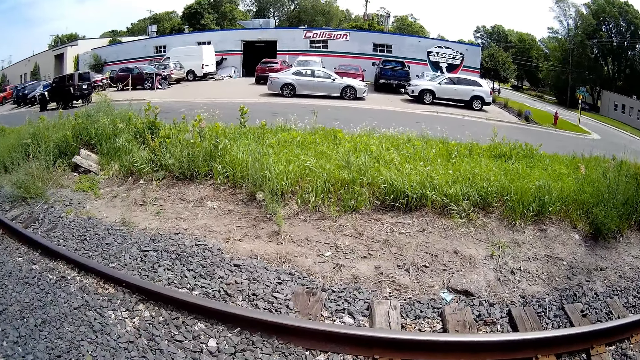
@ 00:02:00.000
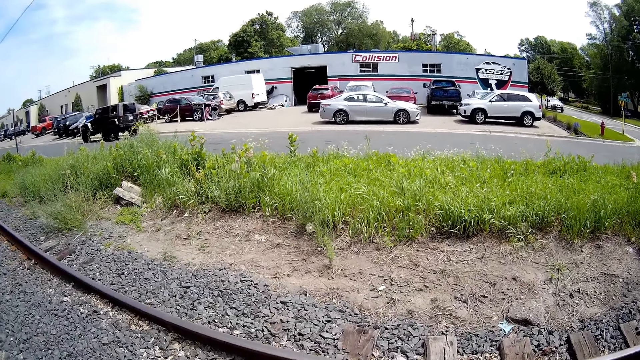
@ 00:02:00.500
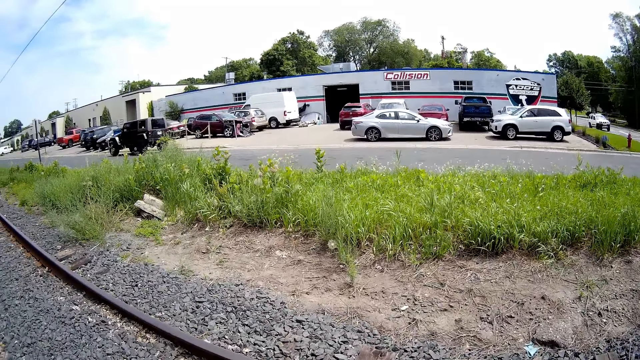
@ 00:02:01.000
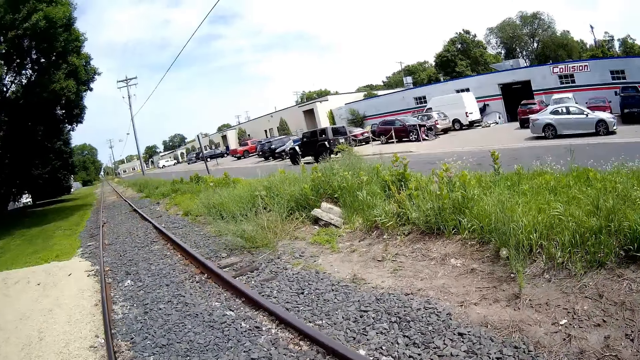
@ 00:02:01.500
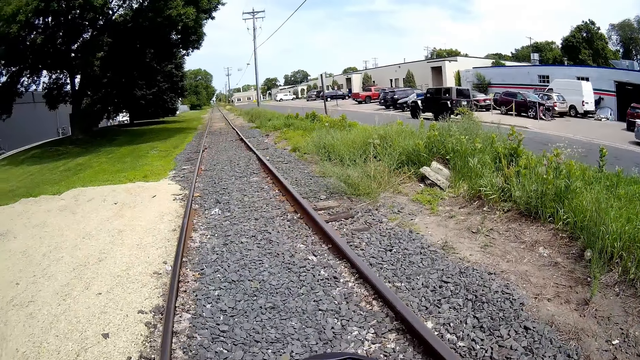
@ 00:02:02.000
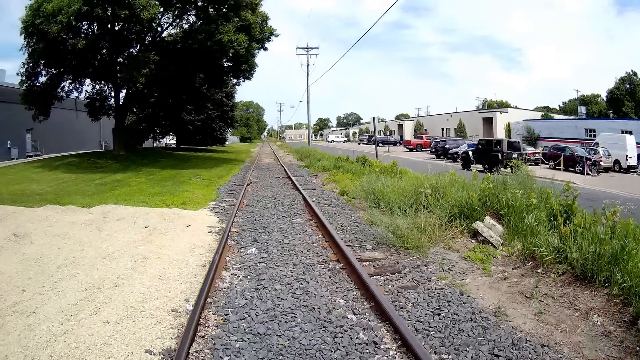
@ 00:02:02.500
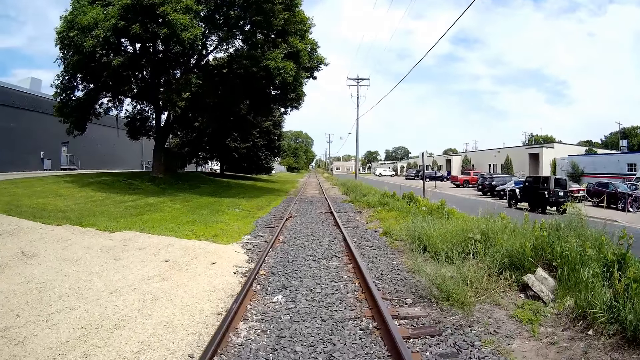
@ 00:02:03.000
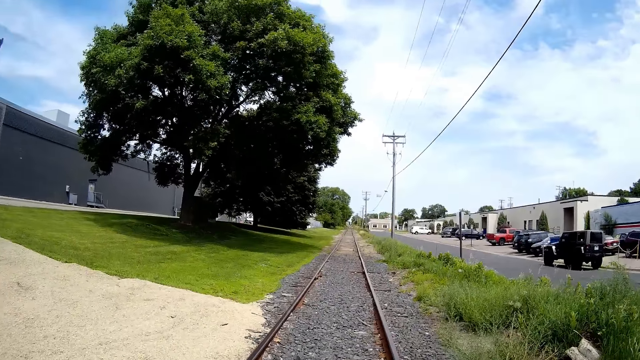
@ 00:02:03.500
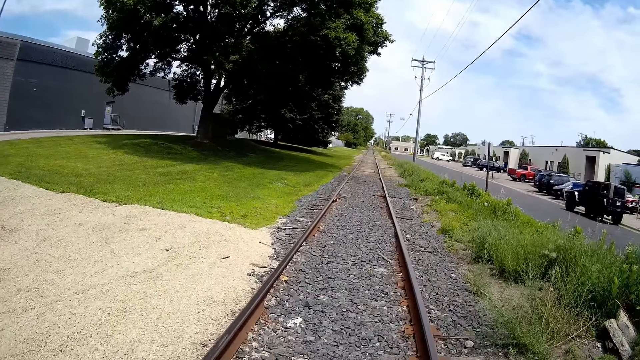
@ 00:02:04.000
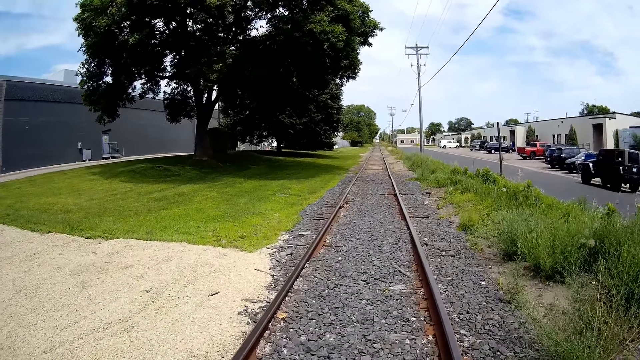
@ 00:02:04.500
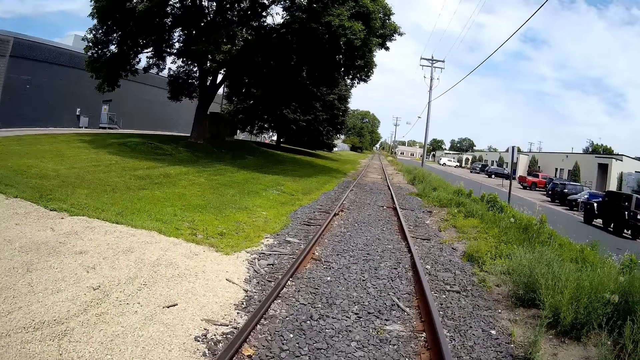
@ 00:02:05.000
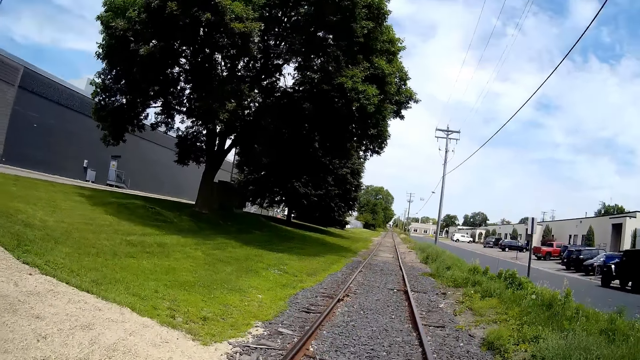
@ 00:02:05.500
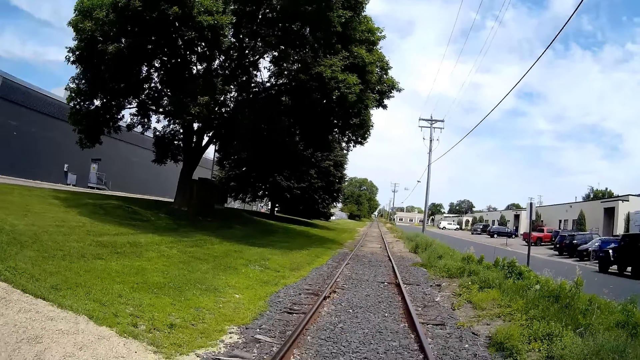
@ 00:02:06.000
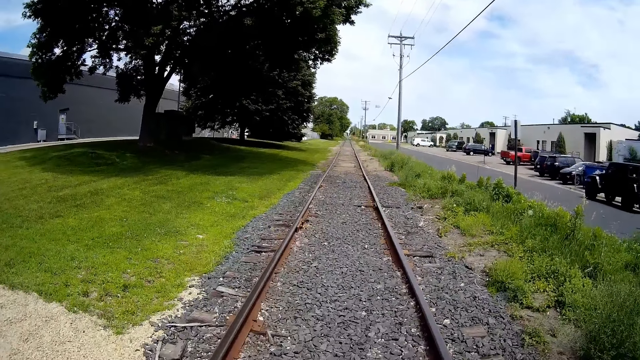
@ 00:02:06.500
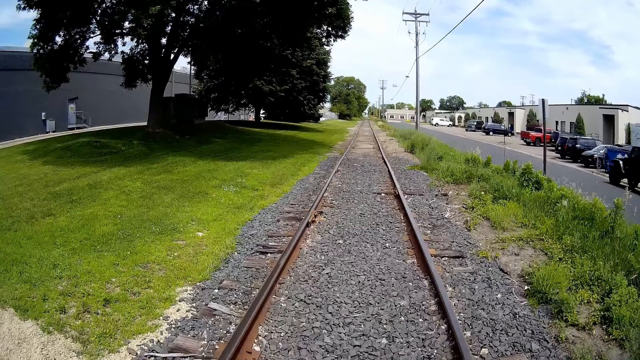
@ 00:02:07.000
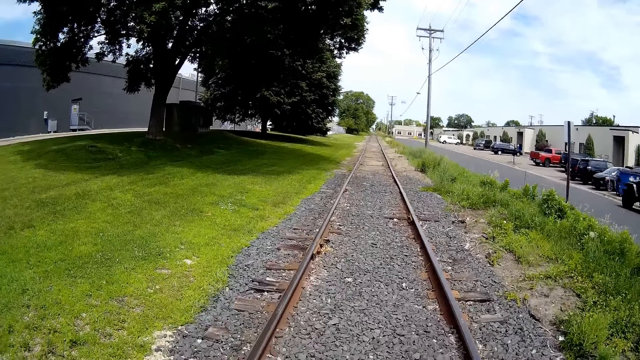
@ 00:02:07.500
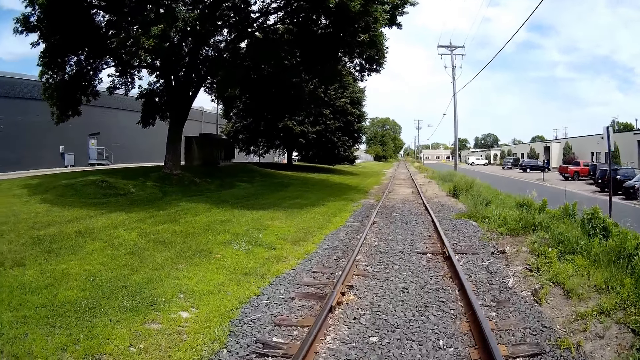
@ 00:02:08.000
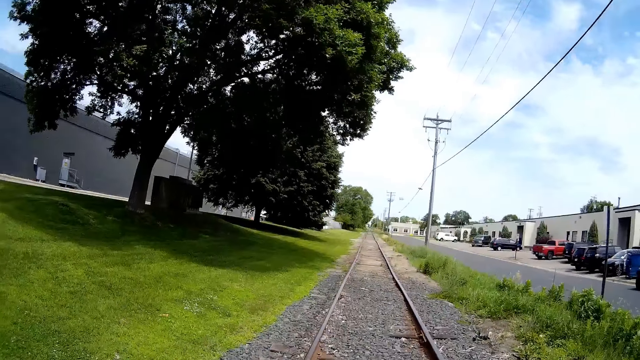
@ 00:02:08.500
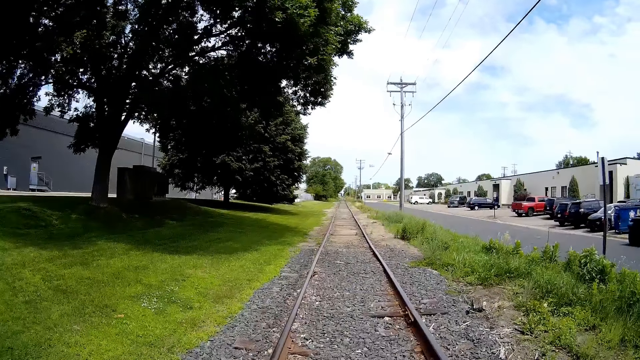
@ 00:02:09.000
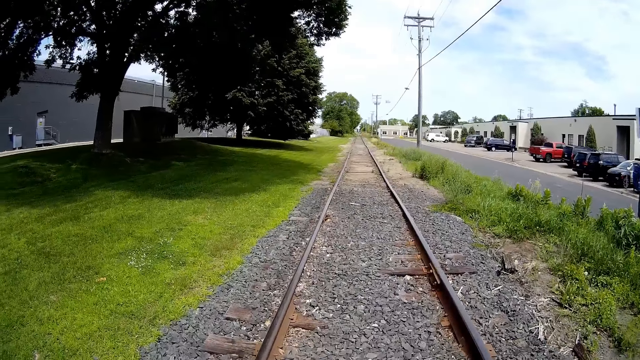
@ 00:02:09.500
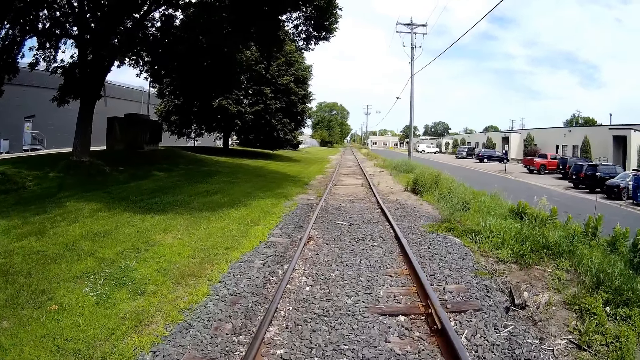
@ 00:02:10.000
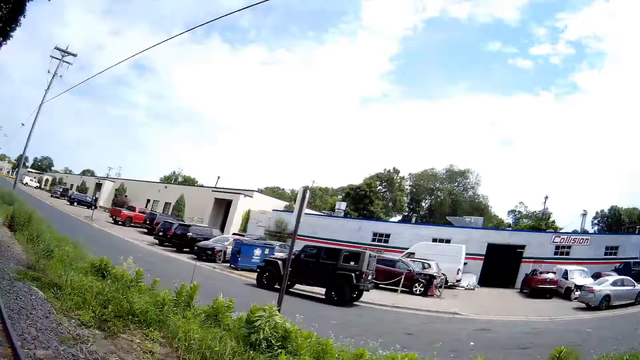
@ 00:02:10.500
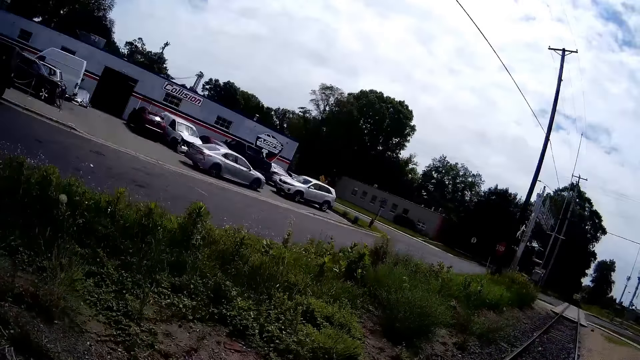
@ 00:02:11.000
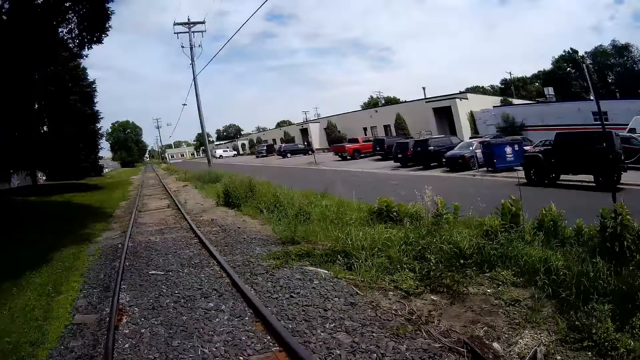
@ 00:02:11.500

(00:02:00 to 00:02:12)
The camera wearer pushes the stroller on the rail tracks. They talk to the girl. They interact with the girl.

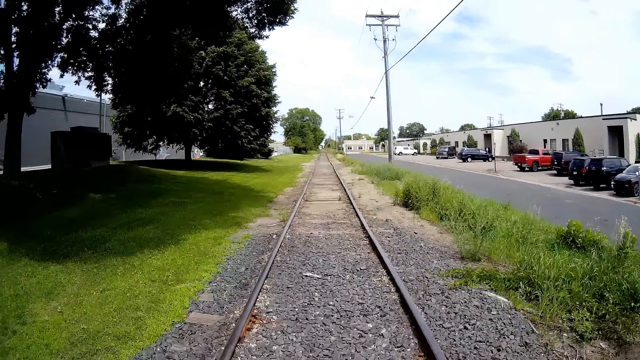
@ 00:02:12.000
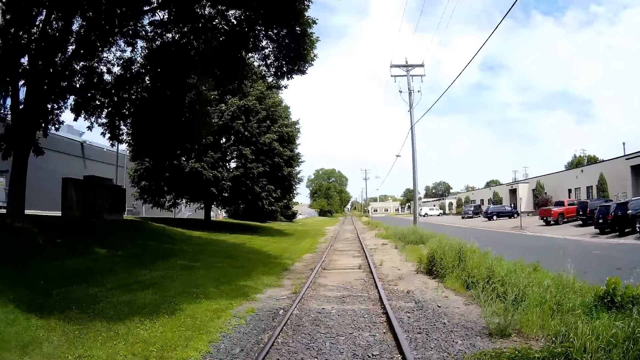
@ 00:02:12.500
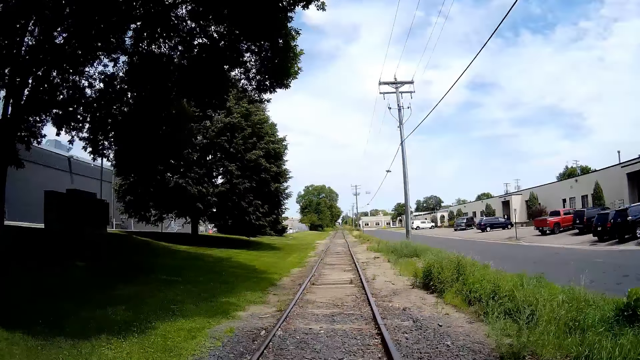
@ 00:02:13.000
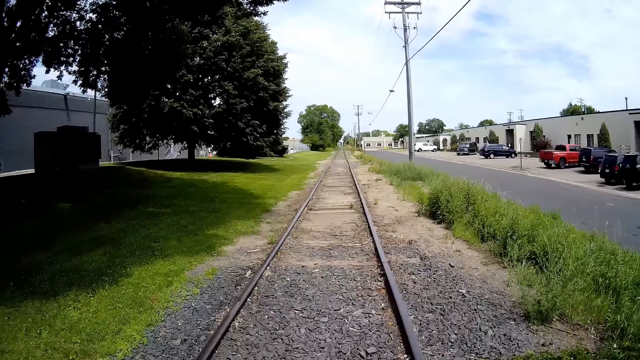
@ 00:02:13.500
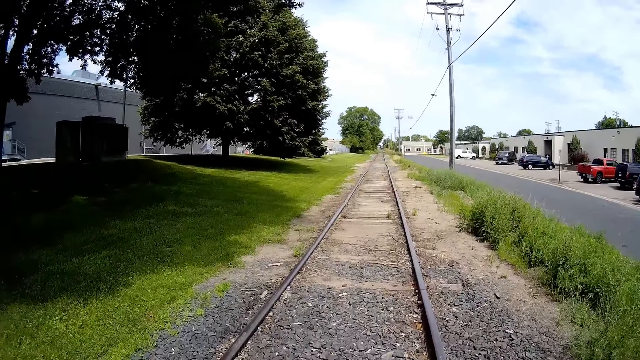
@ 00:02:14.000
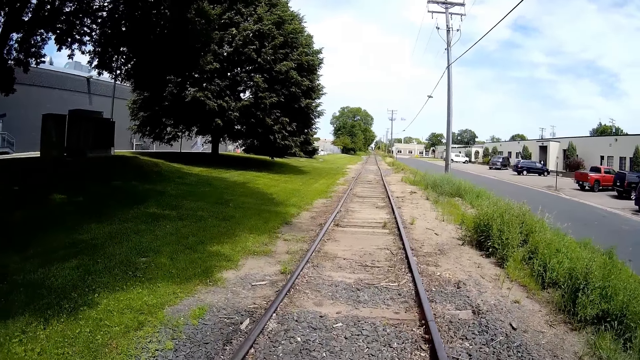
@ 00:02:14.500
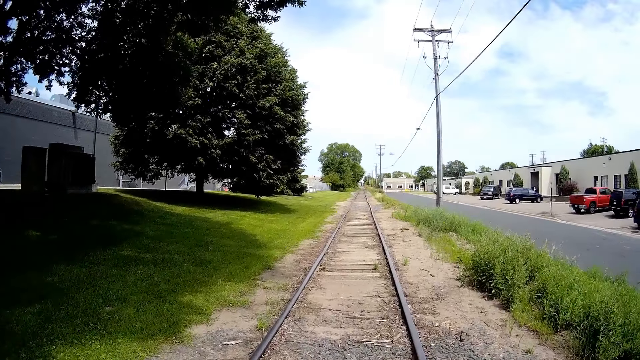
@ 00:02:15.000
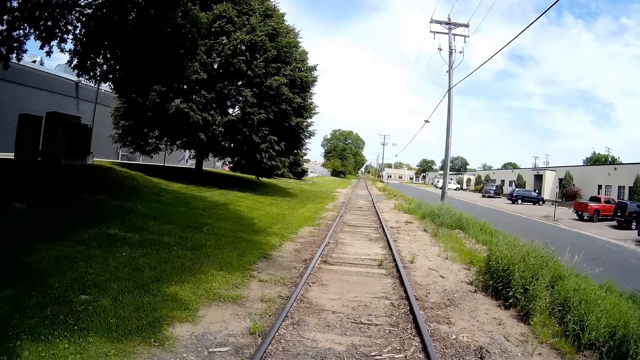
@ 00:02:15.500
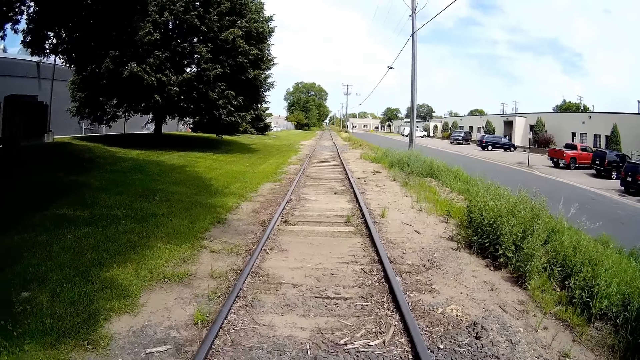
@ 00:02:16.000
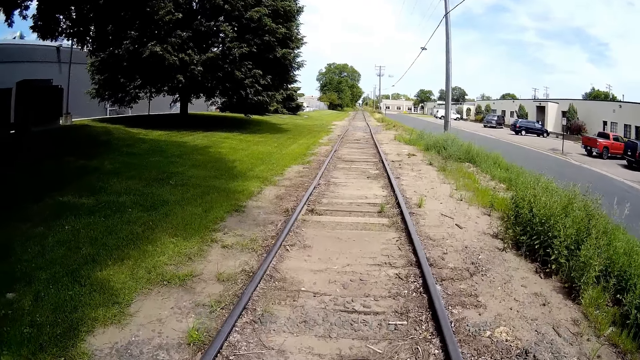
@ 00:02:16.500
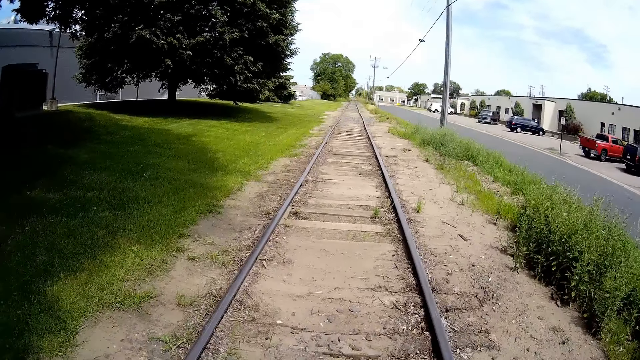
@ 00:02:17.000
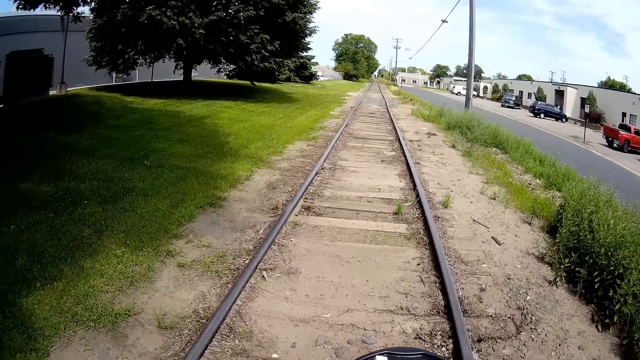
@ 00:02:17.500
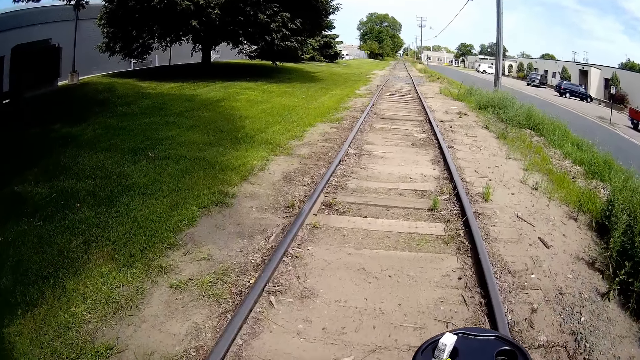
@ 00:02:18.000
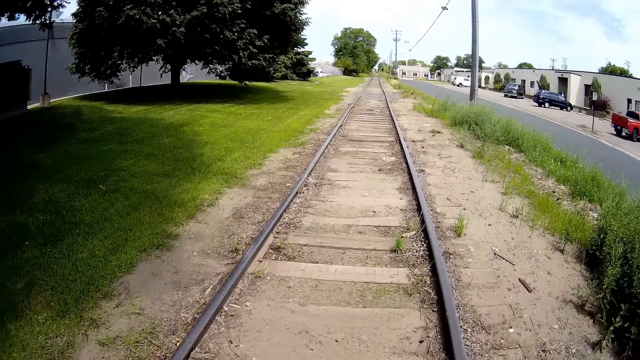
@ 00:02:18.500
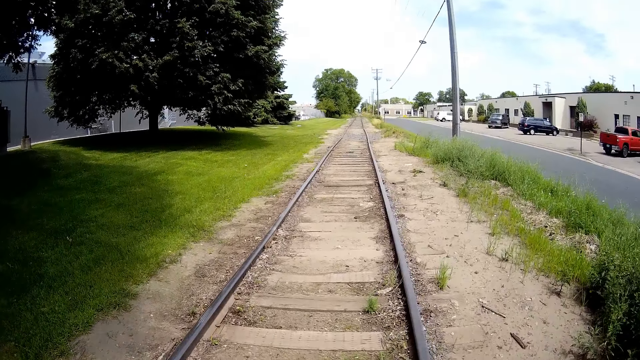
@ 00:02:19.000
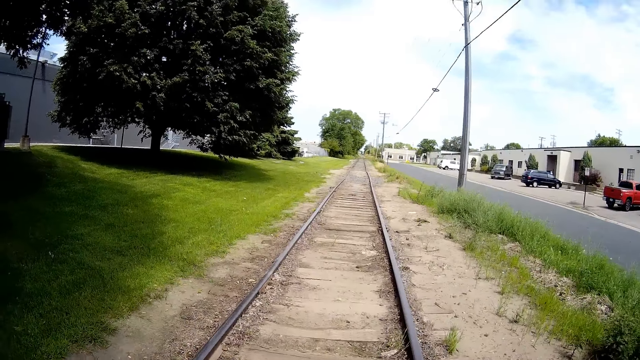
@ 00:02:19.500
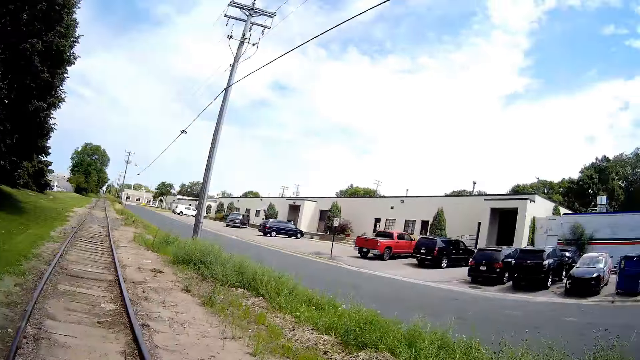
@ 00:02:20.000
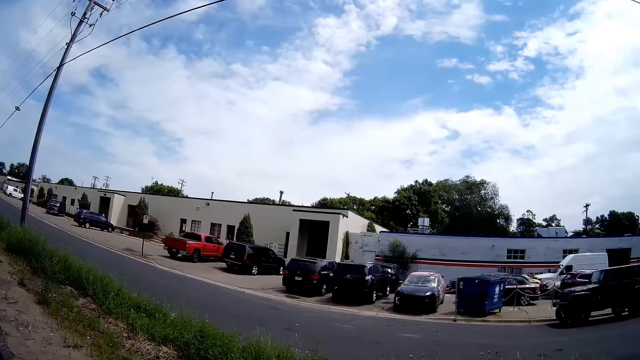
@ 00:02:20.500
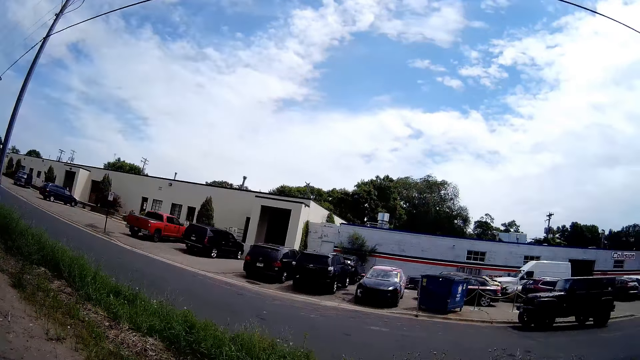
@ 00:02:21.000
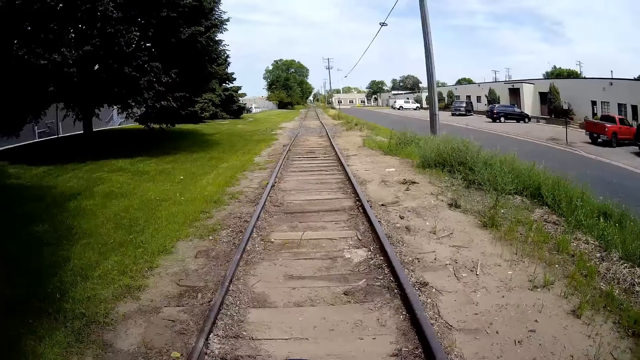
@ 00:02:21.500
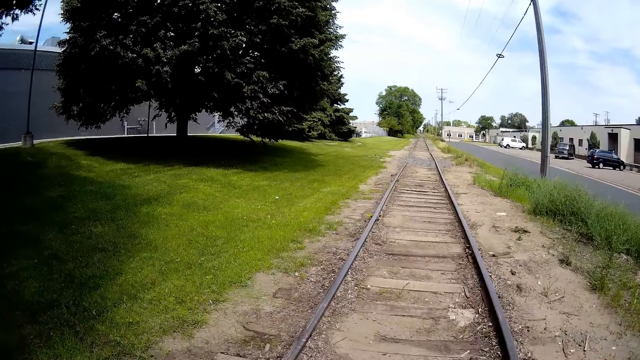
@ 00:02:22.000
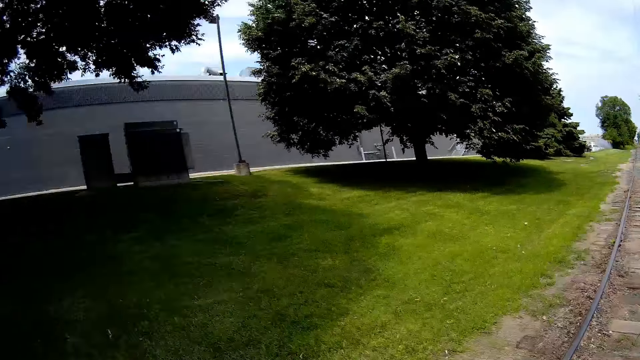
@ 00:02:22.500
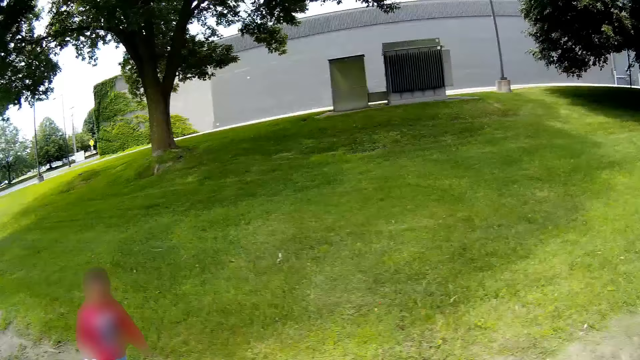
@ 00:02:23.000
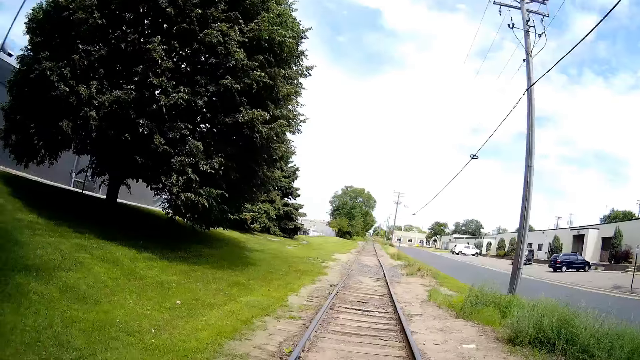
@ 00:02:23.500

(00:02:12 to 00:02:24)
The girl walks down the lawn.
